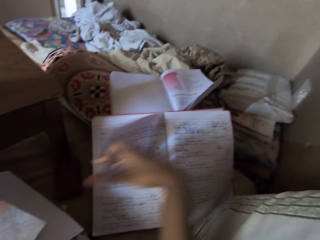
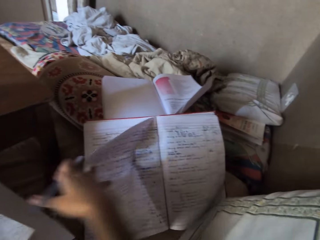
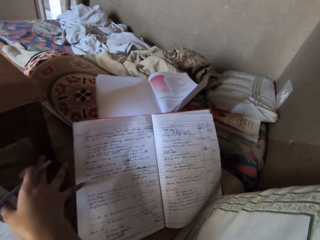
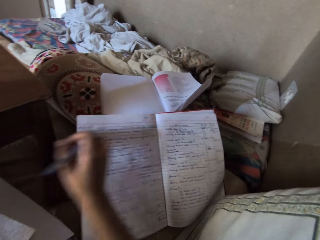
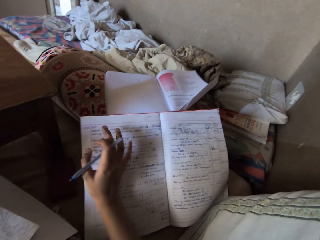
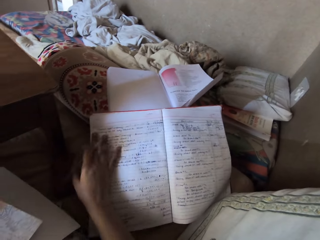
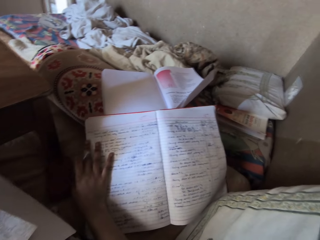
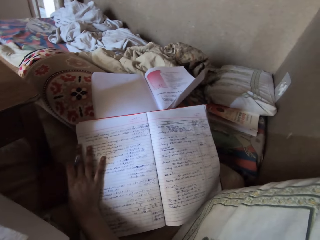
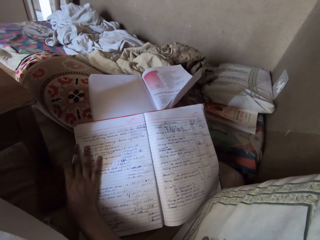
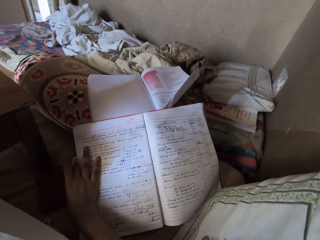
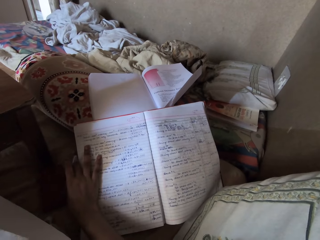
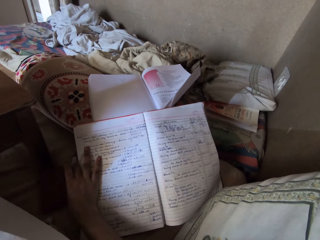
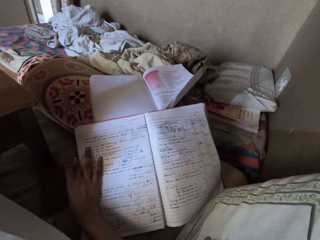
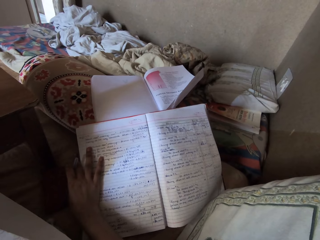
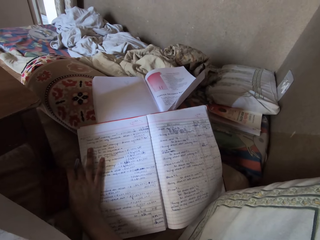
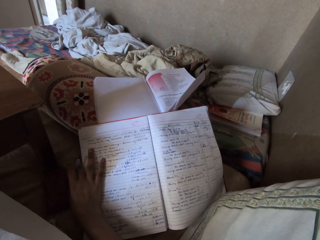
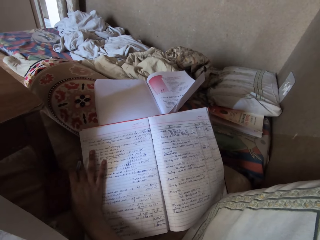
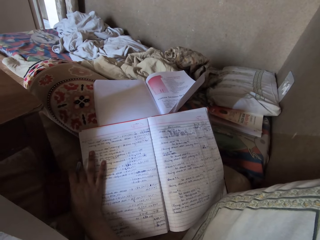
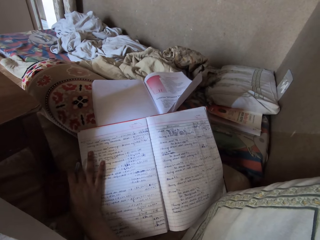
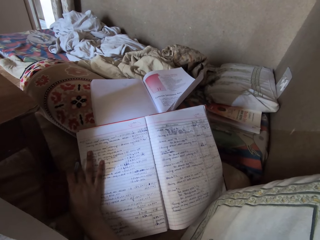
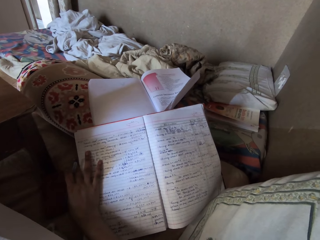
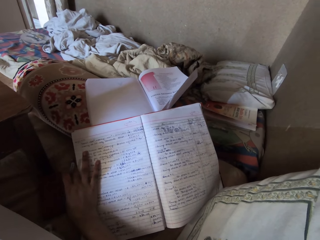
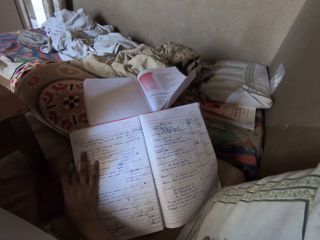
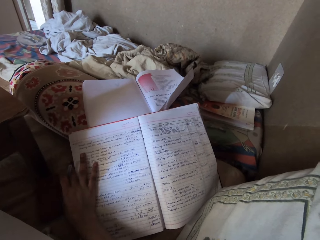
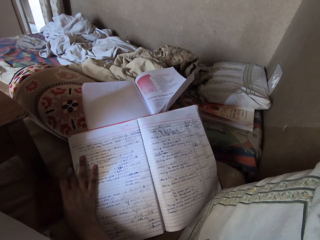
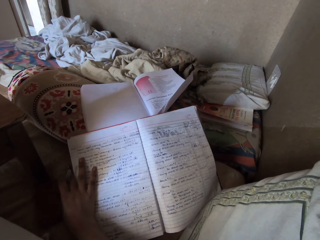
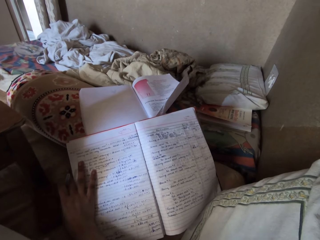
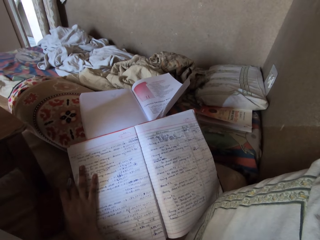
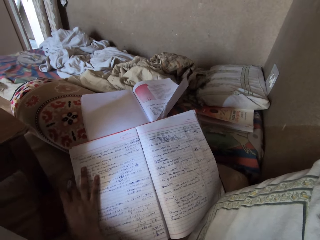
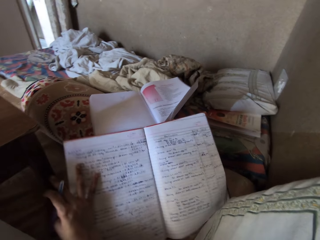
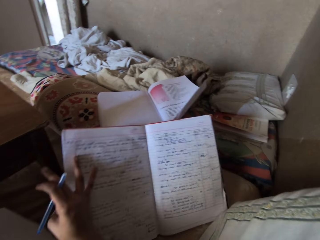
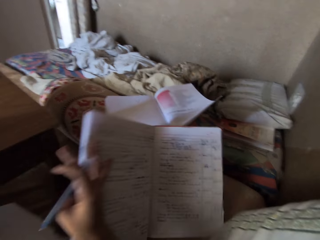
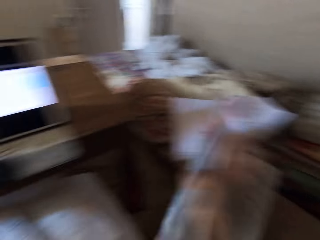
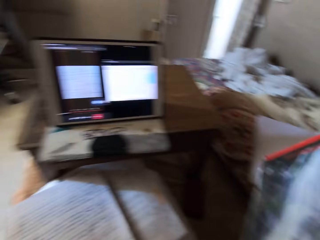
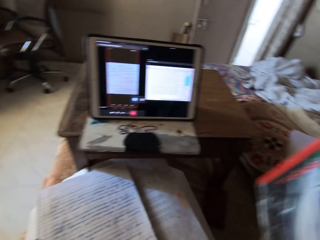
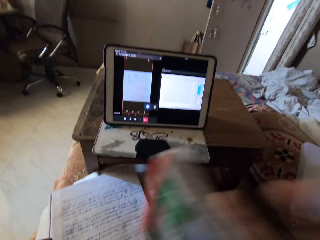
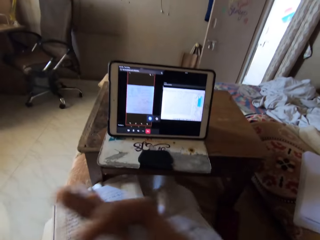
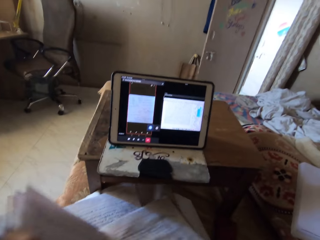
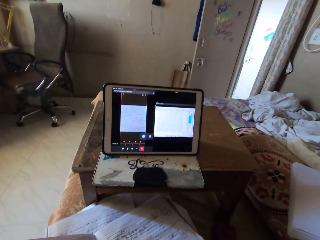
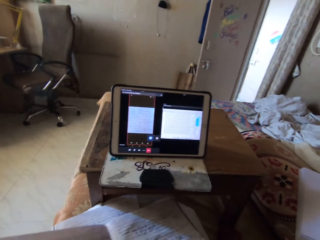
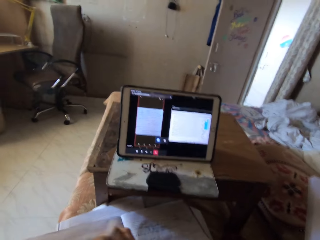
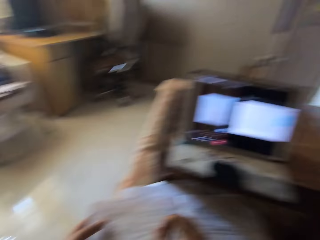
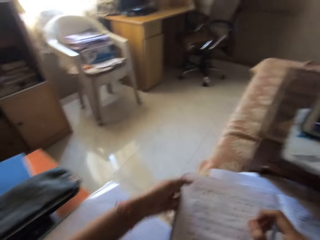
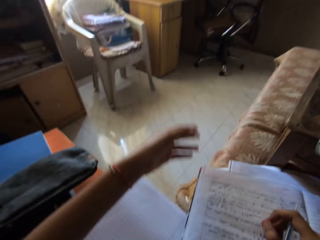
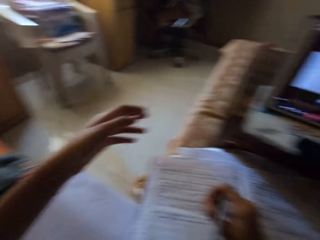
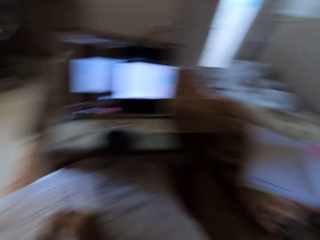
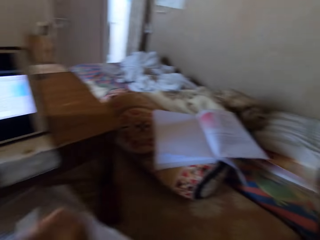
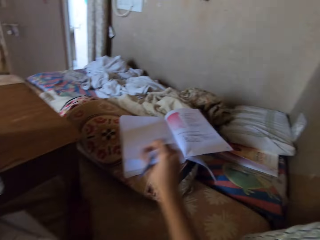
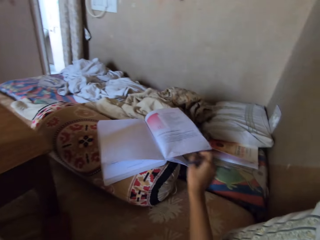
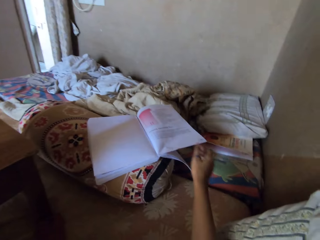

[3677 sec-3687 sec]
The camera wearer reads the book. They take a notebook from the floor. They close the book. They cough. They place the notebook on the lap.

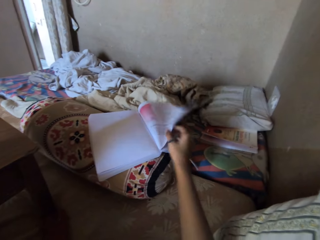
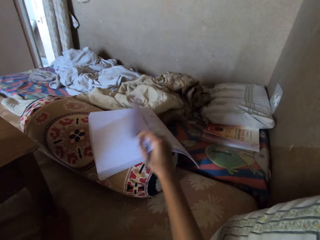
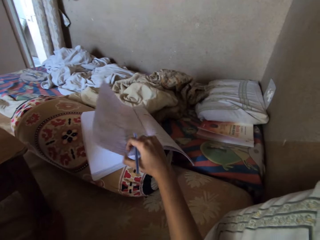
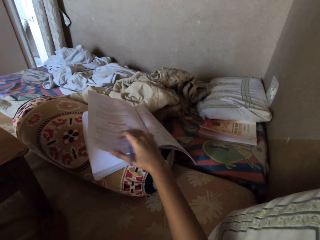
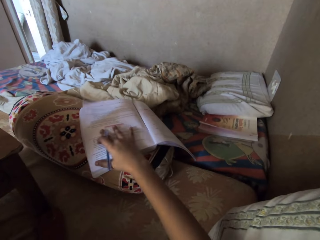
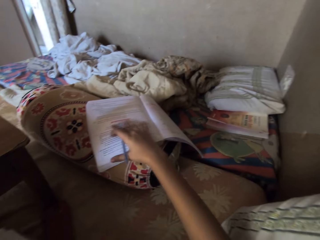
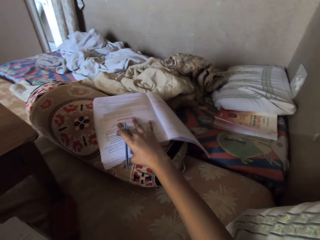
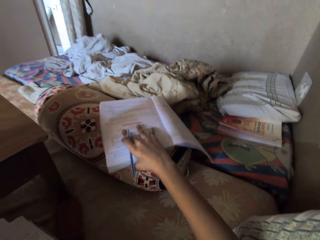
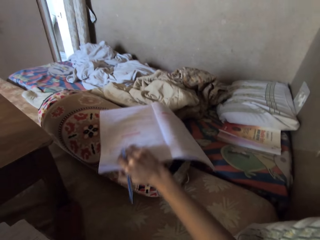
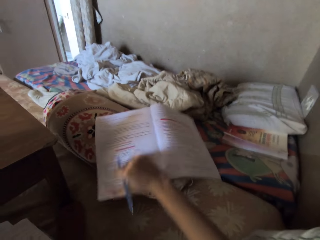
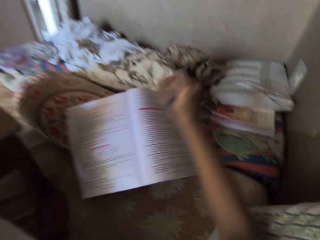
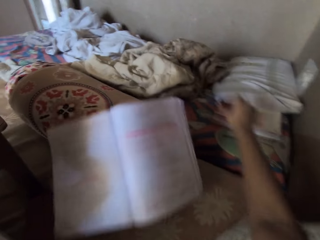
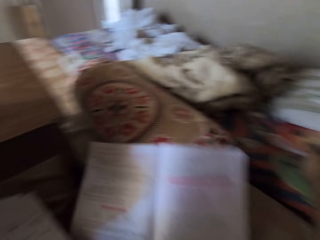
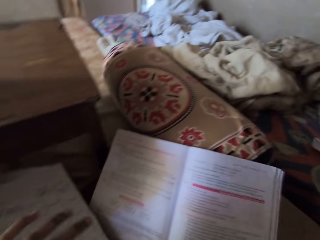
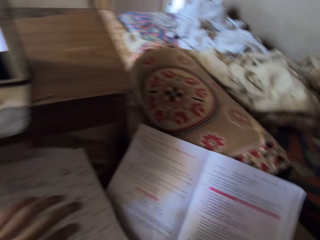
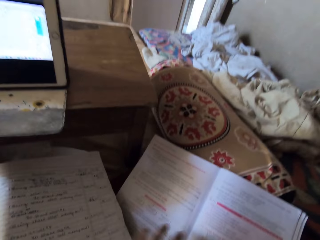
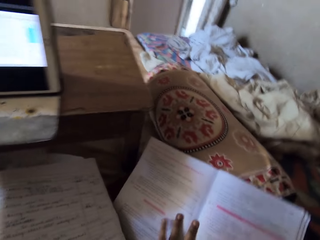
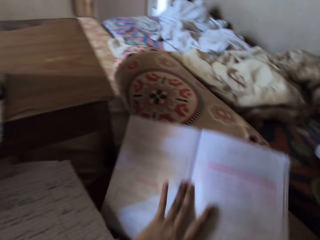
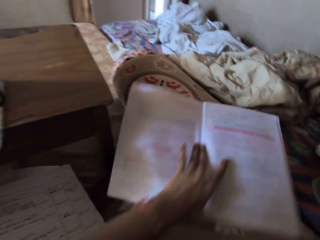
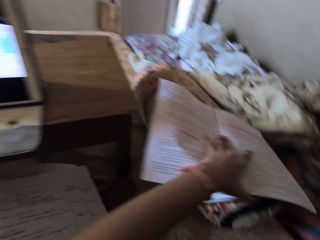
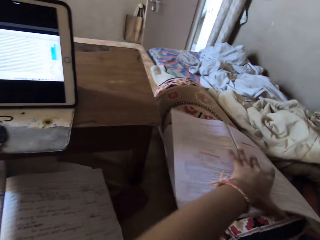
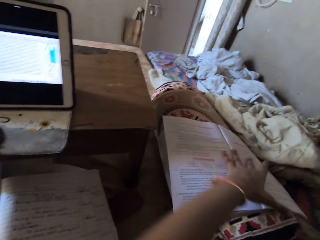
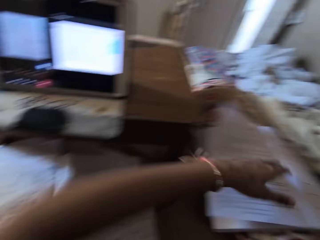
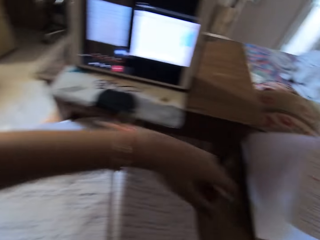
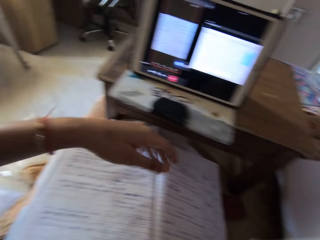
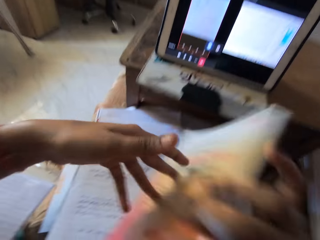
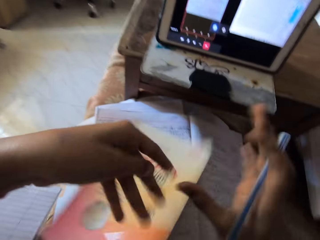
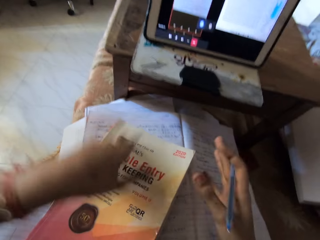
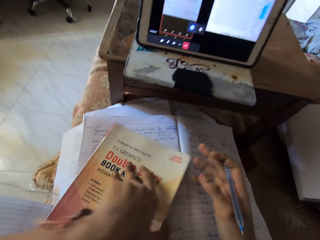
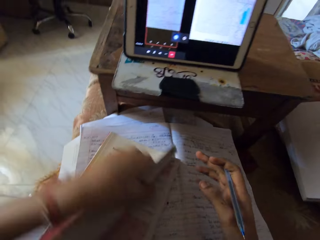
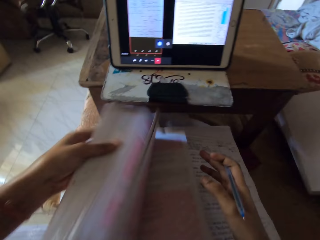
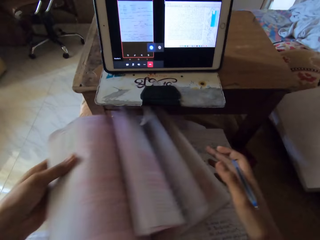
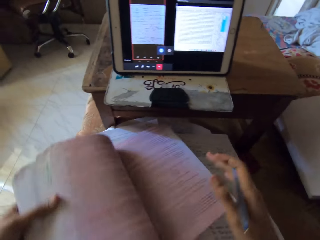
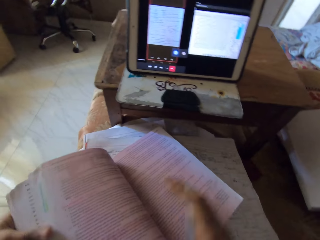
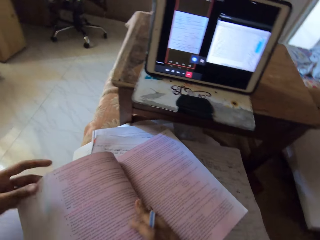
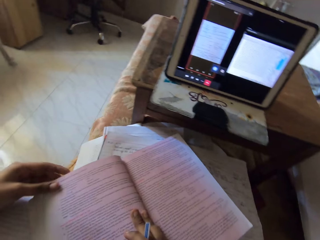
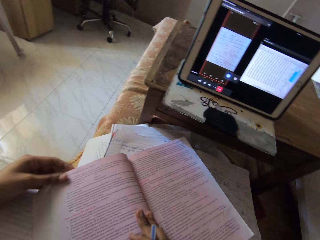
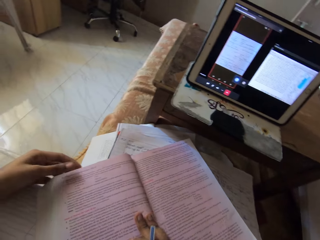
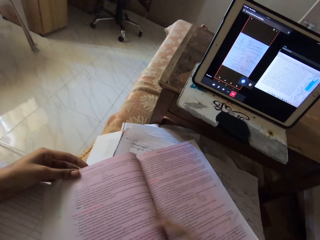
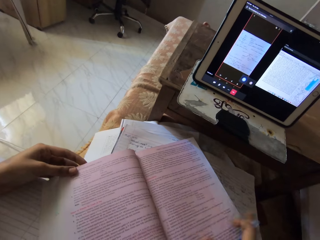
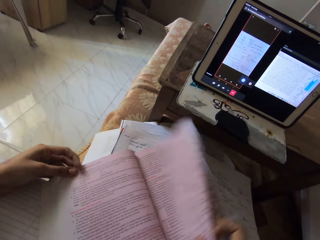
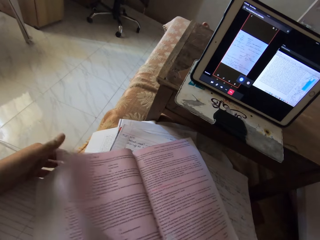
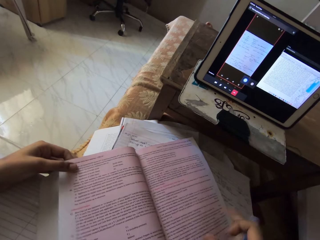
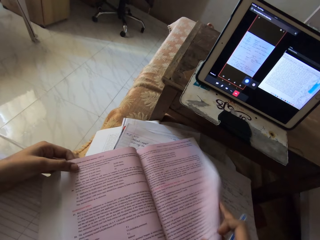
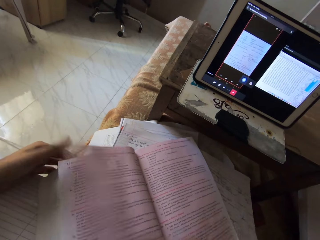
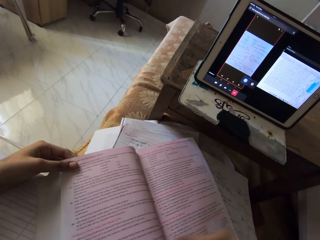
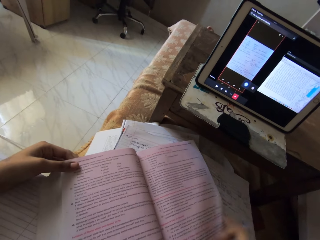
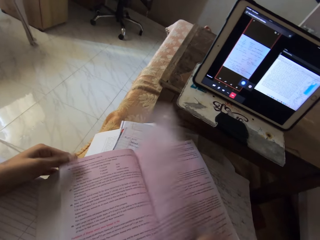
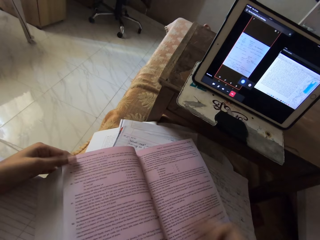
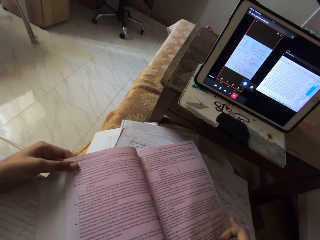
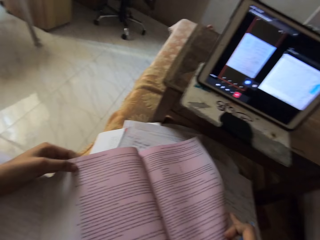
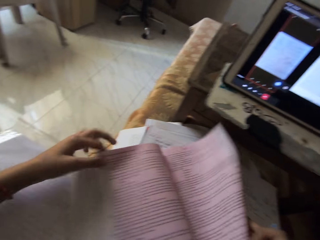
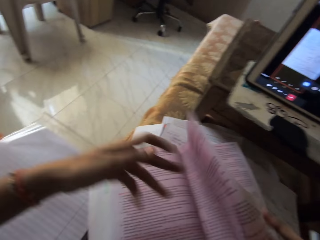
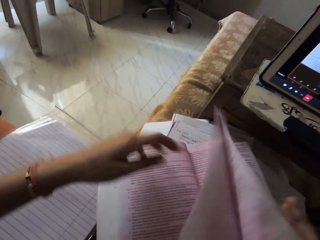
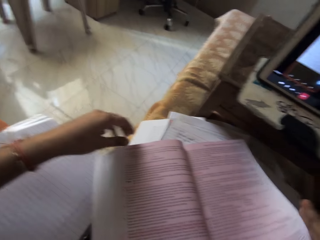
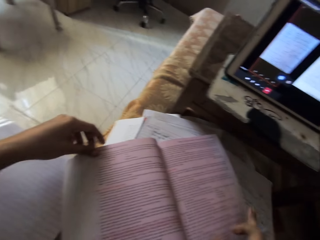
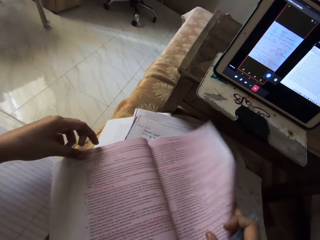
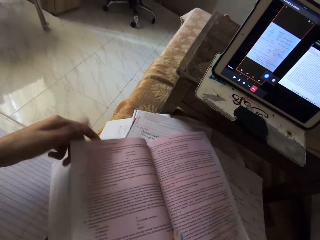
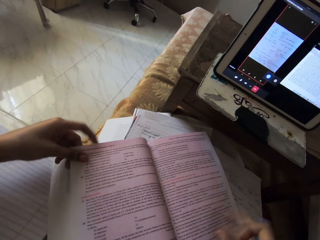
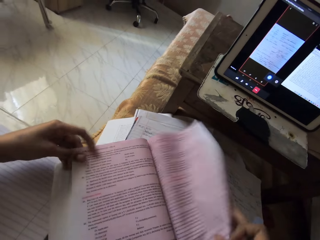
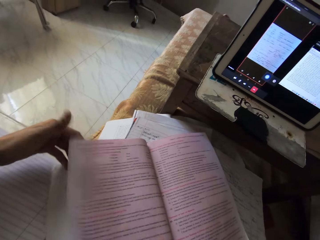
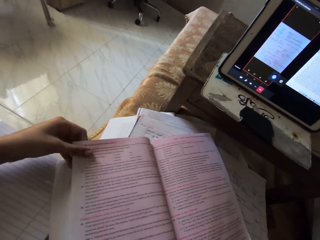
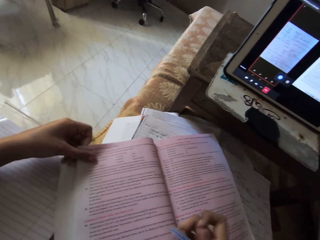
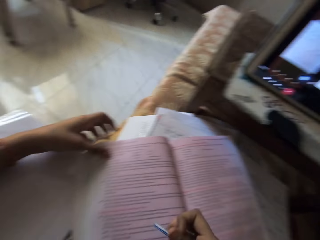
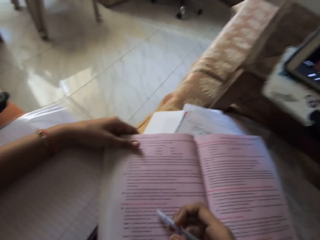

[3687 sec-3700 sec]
The camera wearer opens a book page. They pull the book closer. They take the book from a foam. They move the book. They drop the book on the table. They open the book pages.
